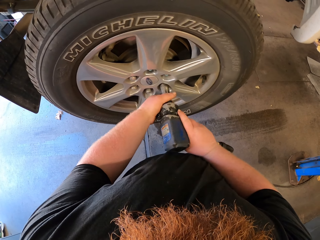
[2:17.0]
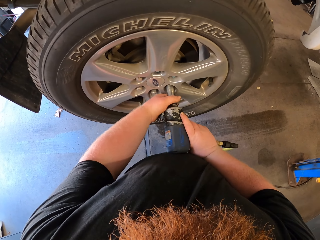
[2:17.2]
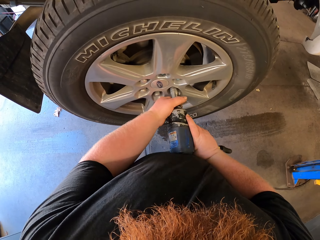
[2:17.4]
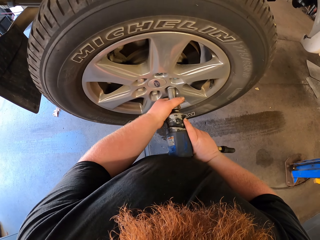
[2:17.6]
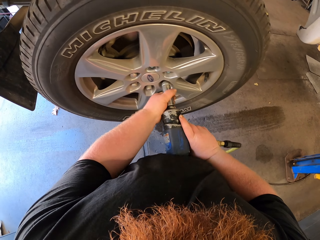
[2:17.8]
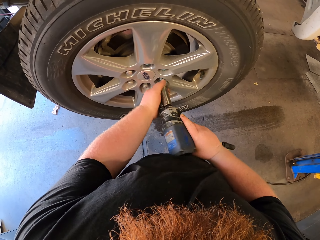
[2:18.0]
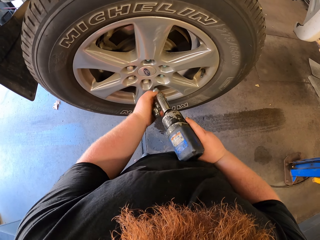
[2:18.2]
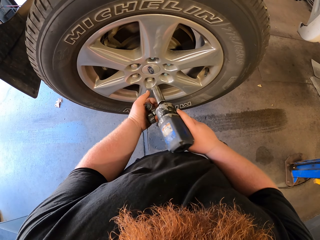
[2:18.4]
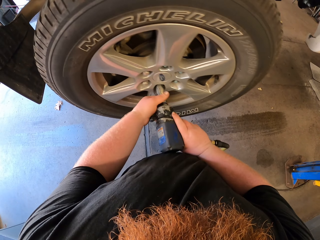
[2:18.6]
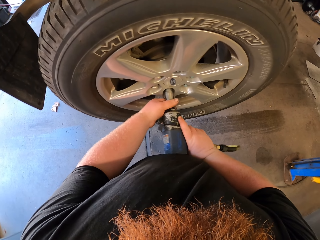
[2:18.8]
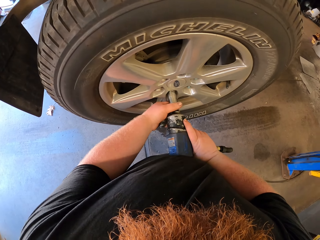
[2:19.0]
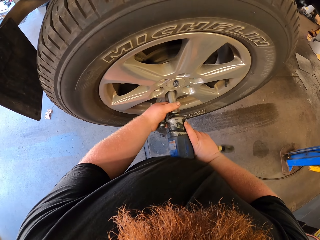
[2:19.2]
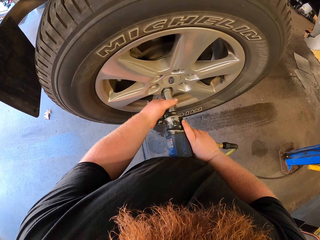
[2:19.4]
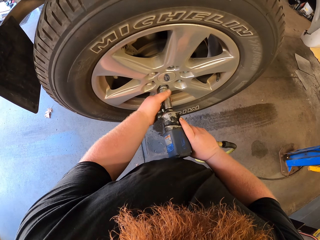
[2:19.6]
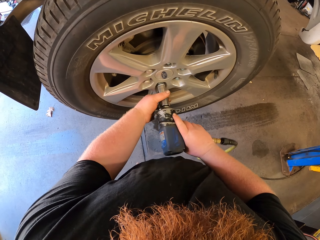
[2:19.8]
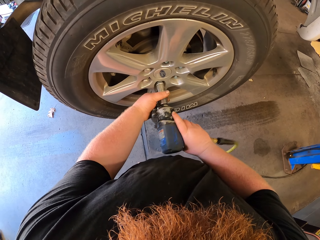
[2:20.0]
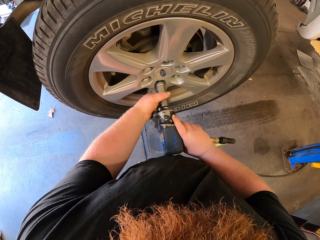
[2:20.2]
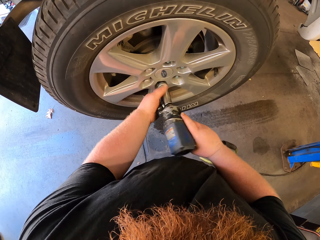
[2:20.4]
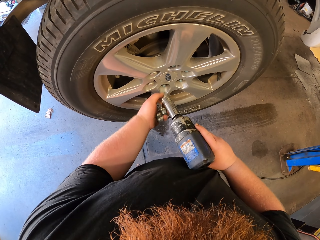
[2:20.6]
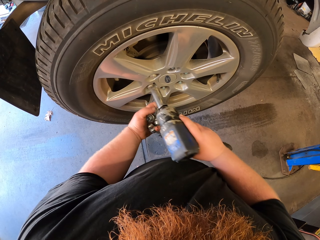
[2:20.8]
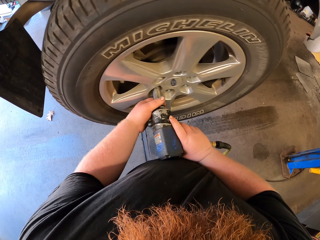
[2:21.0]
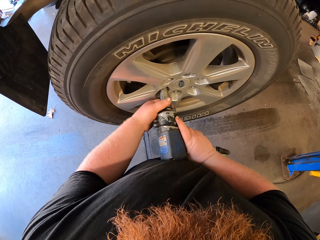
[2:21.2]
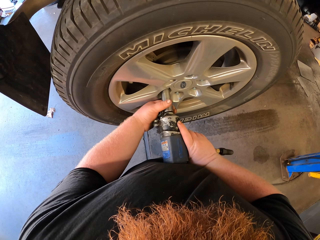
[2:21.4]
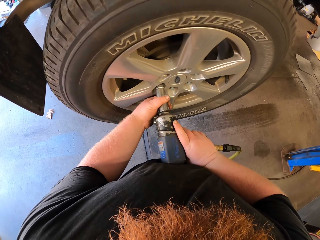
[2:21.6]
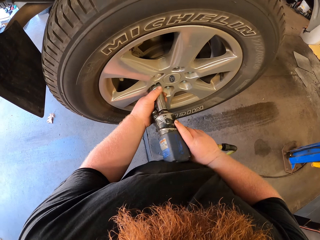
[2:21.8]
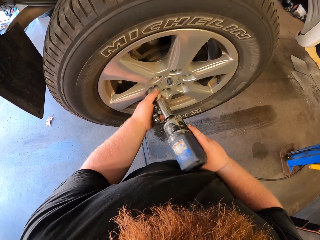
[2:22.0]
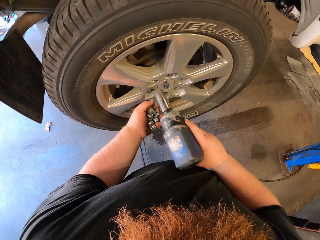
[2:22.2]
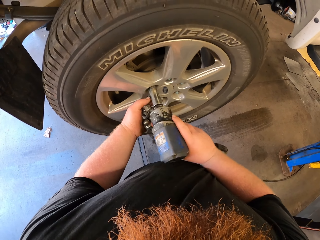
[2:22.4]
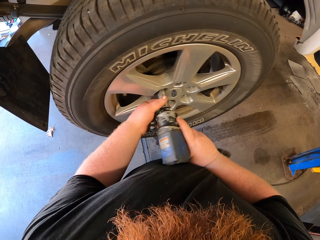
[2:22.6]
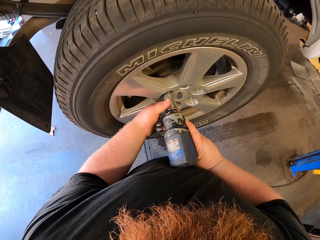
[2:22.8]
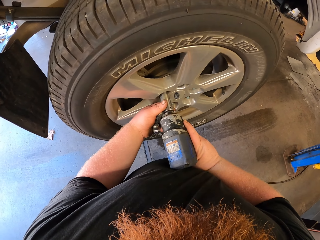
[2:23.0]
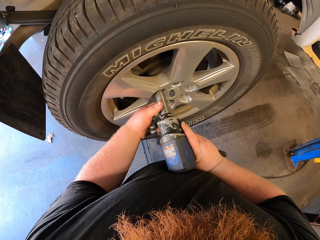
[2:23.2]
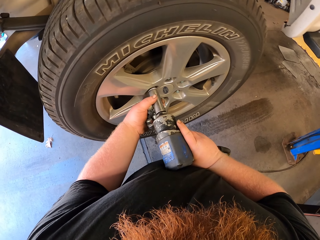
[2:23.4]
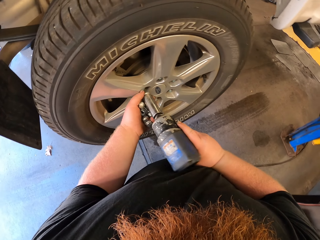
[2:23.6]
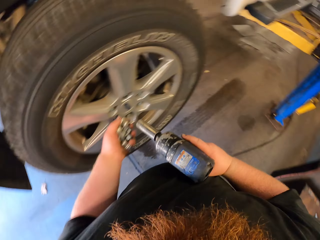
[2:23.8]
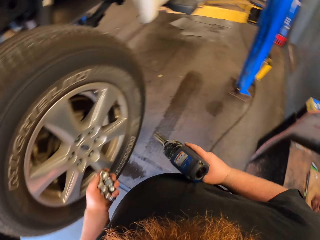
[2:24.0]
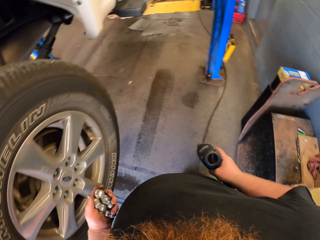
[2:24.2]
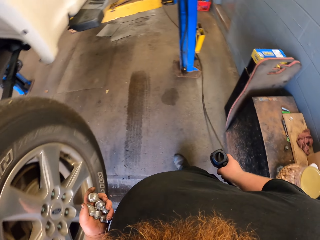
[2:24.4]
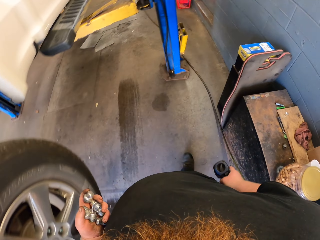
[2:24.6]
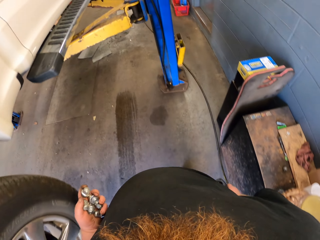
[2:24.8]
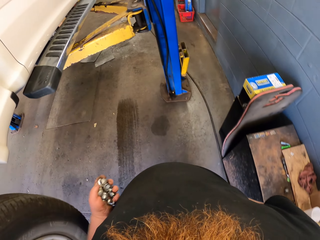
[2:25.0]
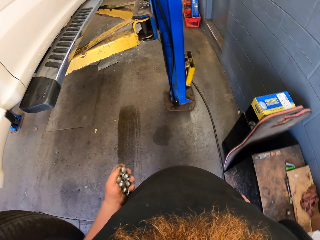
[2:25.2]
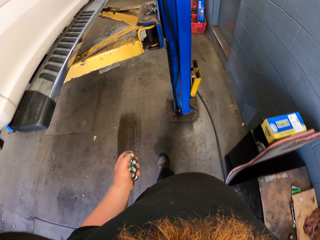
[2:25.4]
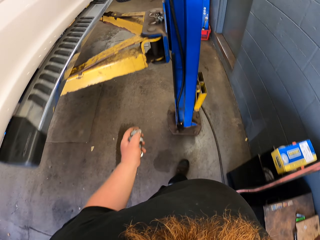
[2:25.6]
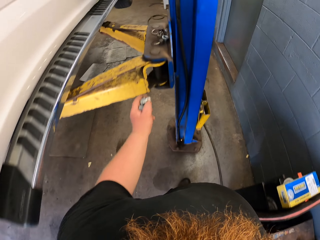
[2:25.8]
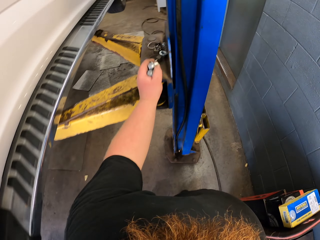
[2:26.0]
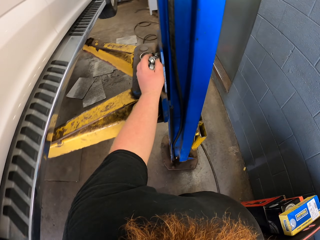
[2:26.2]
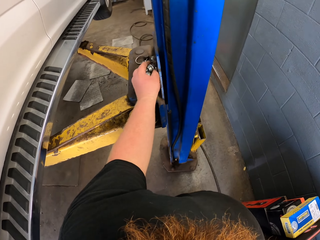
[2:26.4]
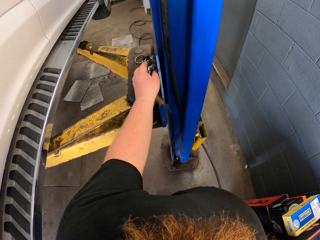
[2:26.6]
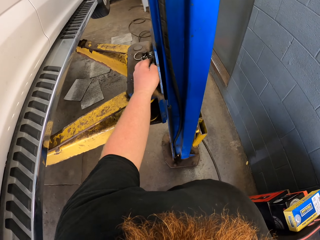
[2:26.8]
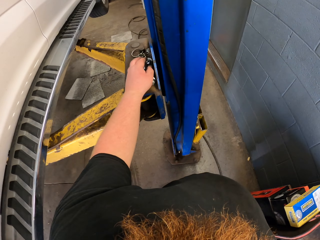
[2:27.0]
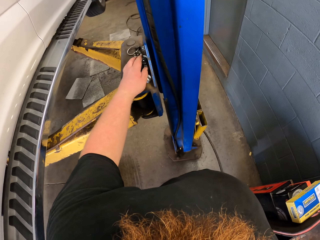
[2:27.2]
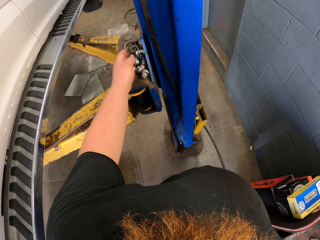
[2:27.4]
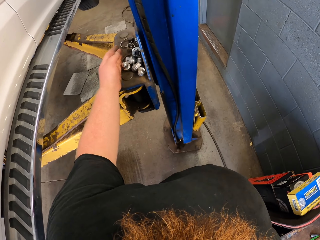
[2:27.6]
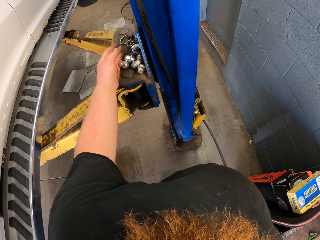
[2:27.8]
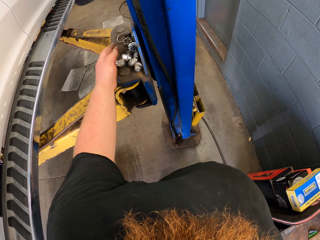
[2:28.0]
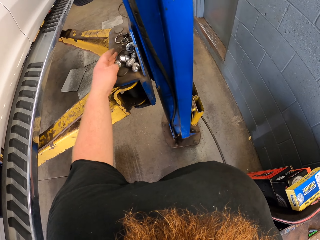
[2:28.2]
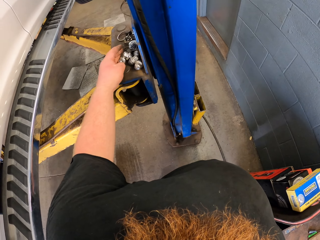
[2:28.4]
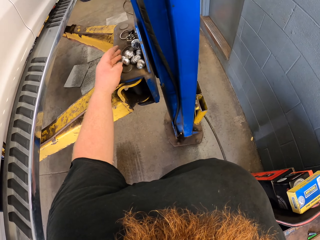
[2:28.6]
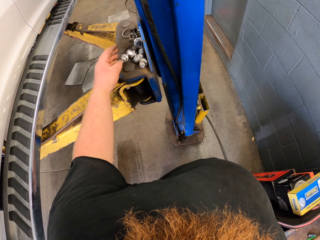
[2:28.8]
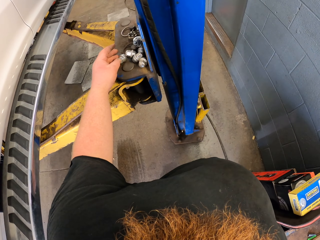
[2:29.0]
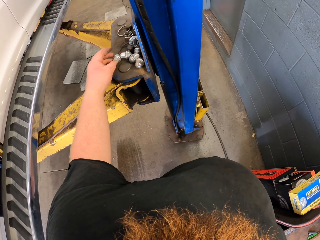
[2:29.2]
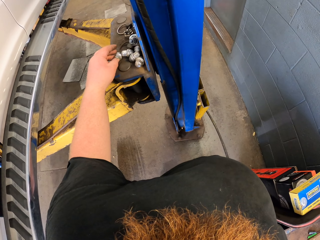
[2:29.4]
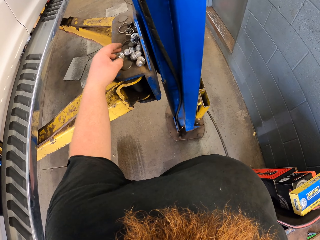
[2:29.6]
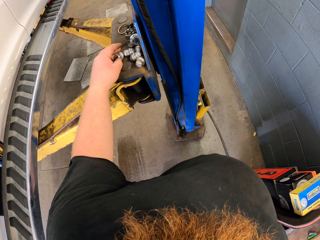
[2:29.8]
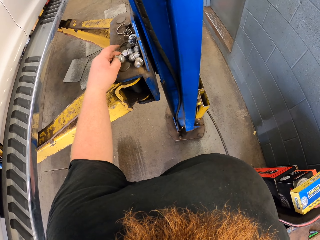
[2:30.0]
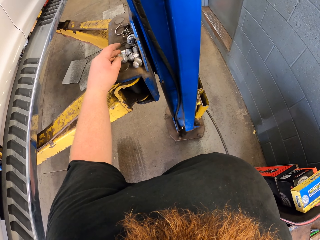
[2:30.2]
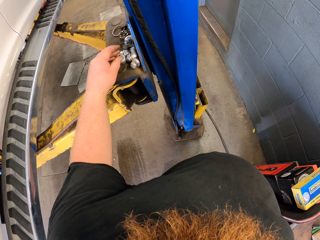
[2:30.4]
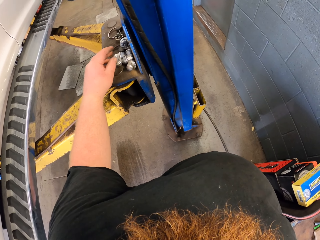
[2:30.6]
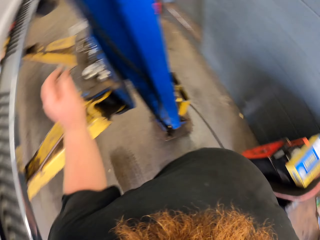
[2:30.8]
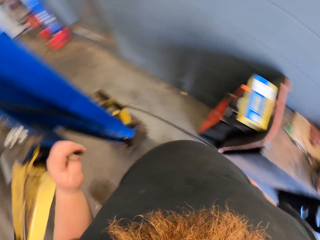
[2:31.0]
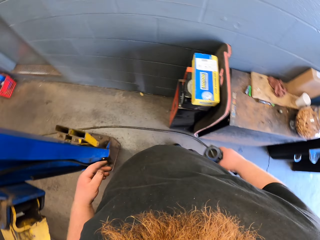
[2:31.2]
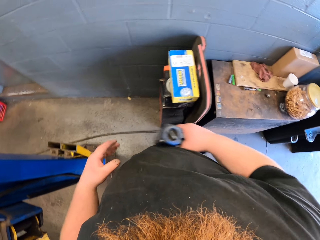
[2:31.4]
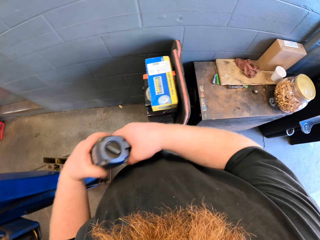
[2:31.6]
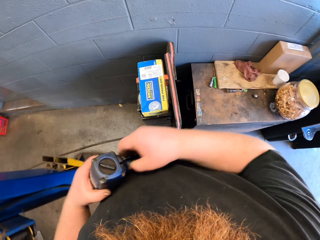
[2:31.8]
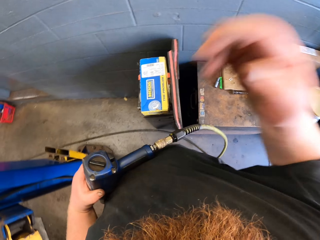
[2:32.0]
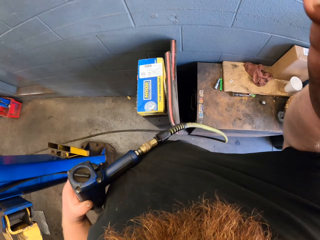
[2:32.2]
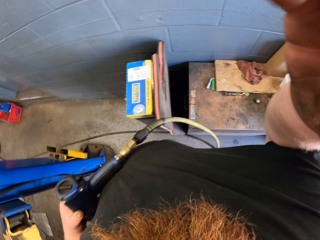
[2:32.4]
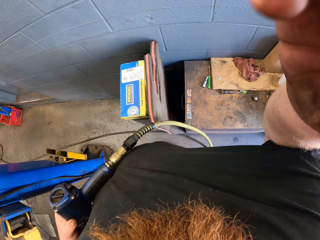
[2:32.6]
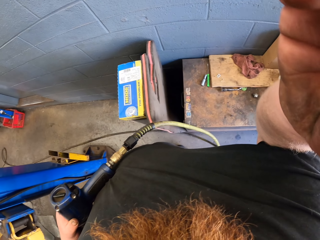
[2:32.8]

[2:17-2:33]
The camera wearer unscrews the wheel nut. He unscrews the wheel nut repeatedly. He walks around the garage. He puts the nut on the top of the crane pole, on the car lift. He exchanges the impact wrench hand. He touches his face.
